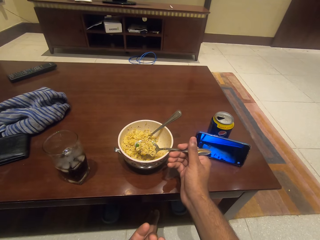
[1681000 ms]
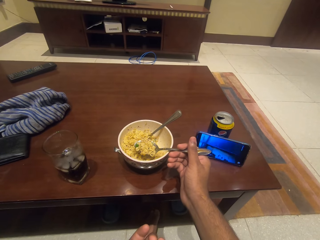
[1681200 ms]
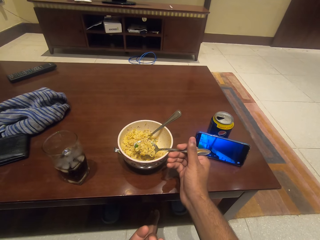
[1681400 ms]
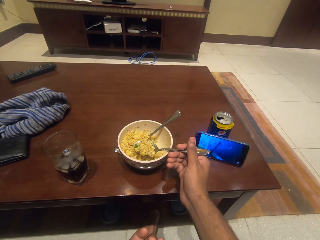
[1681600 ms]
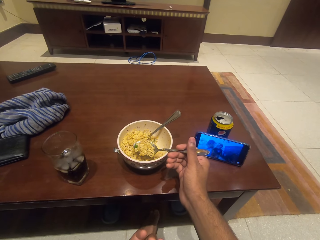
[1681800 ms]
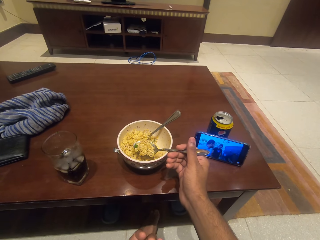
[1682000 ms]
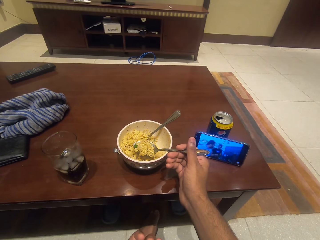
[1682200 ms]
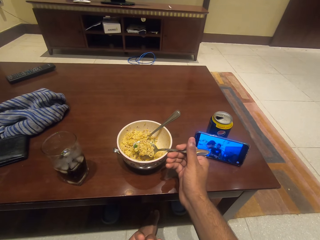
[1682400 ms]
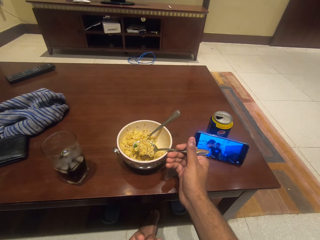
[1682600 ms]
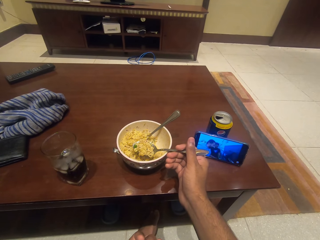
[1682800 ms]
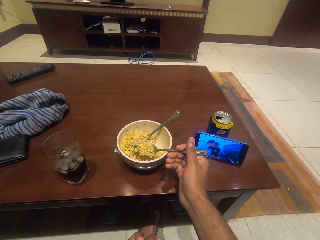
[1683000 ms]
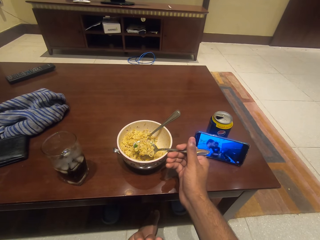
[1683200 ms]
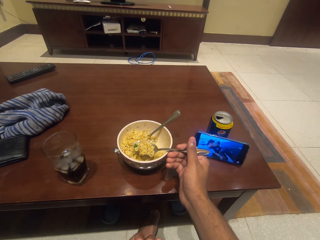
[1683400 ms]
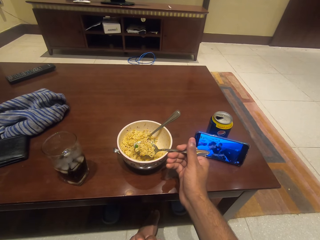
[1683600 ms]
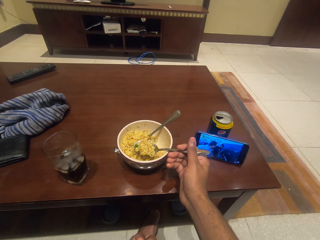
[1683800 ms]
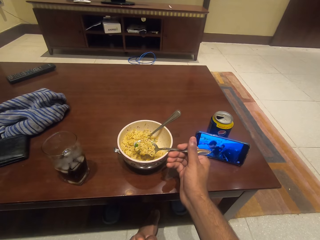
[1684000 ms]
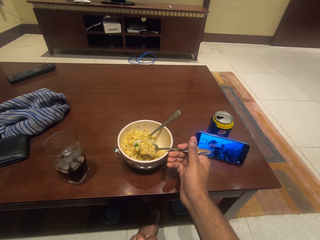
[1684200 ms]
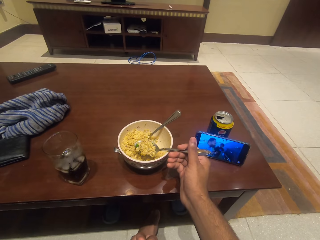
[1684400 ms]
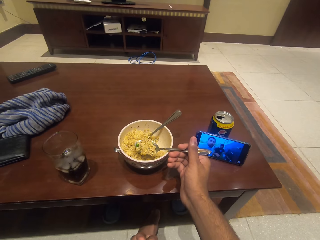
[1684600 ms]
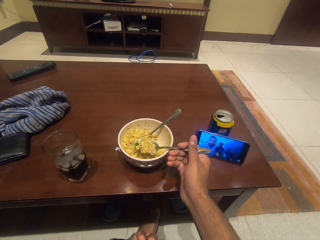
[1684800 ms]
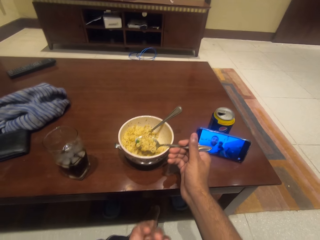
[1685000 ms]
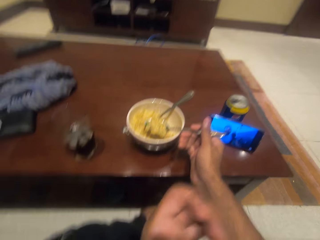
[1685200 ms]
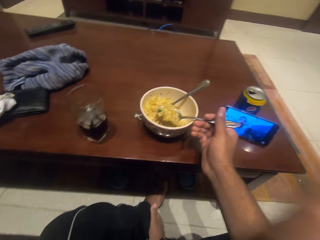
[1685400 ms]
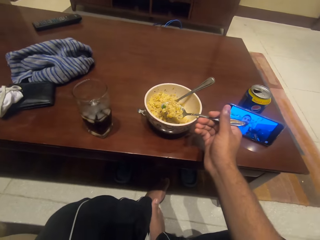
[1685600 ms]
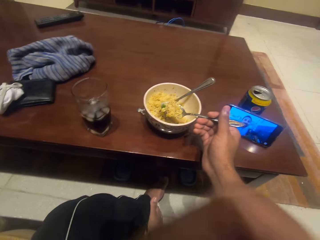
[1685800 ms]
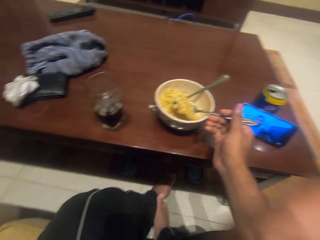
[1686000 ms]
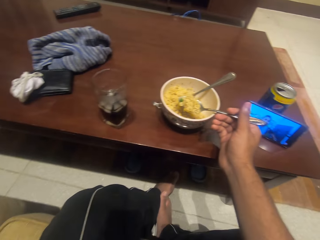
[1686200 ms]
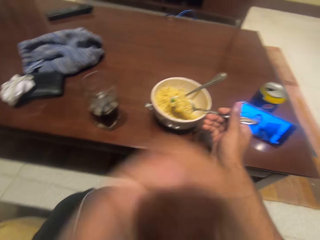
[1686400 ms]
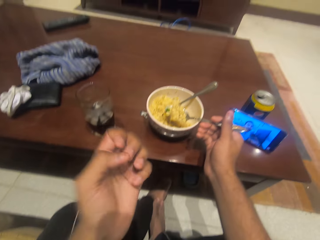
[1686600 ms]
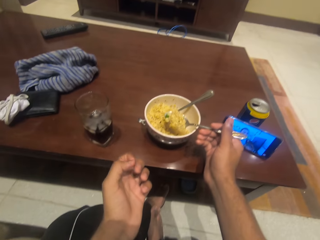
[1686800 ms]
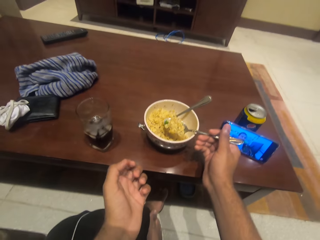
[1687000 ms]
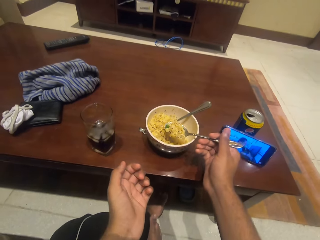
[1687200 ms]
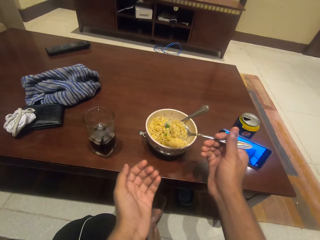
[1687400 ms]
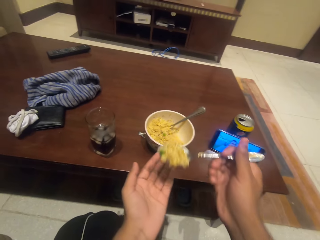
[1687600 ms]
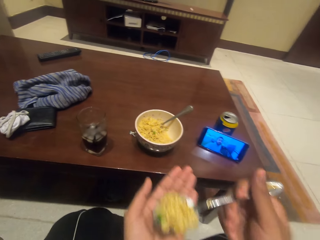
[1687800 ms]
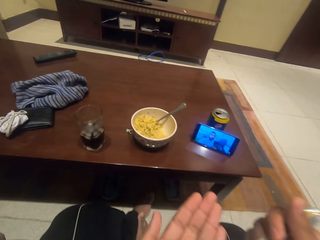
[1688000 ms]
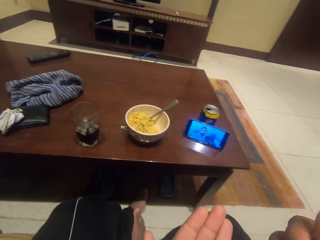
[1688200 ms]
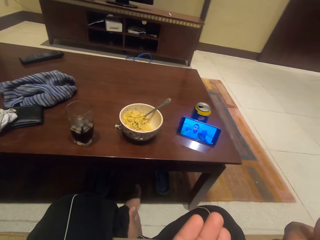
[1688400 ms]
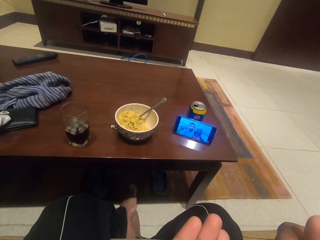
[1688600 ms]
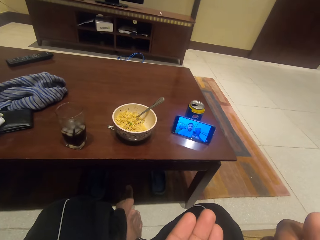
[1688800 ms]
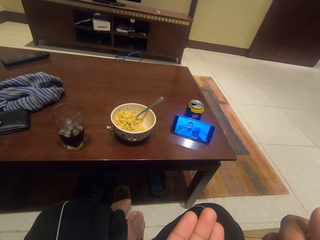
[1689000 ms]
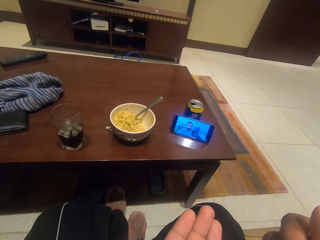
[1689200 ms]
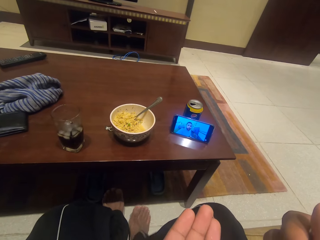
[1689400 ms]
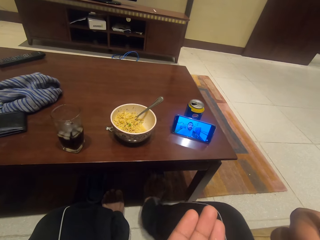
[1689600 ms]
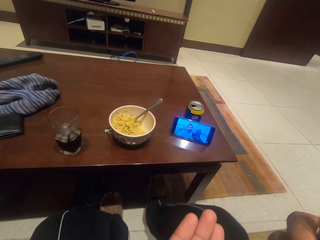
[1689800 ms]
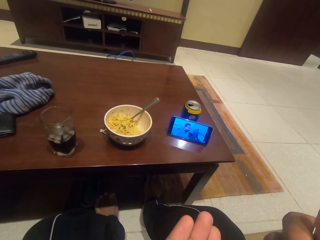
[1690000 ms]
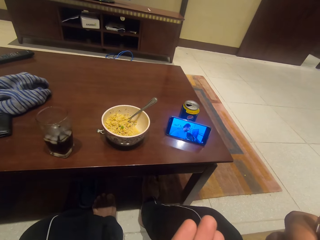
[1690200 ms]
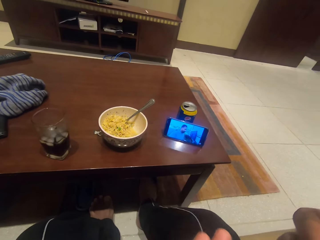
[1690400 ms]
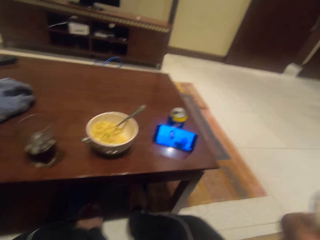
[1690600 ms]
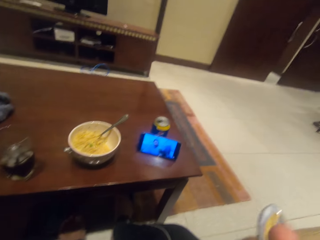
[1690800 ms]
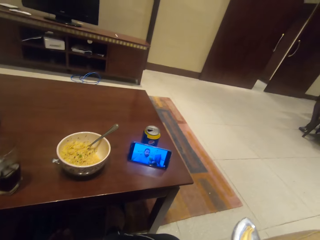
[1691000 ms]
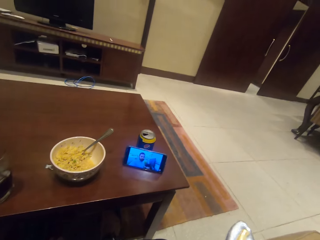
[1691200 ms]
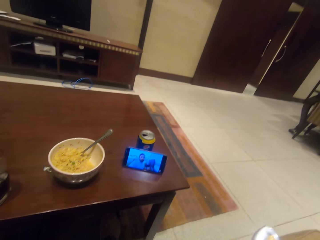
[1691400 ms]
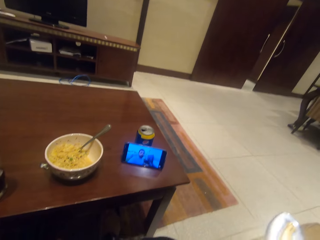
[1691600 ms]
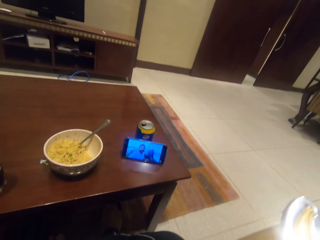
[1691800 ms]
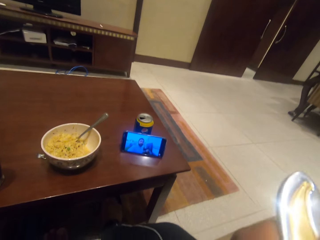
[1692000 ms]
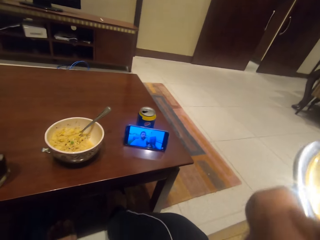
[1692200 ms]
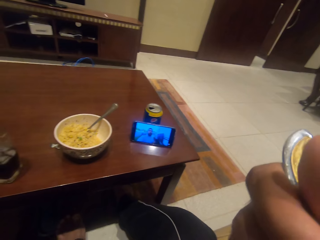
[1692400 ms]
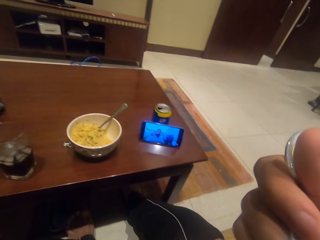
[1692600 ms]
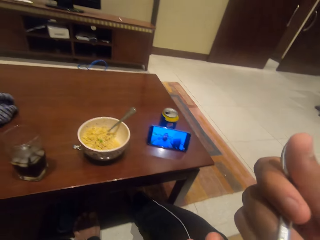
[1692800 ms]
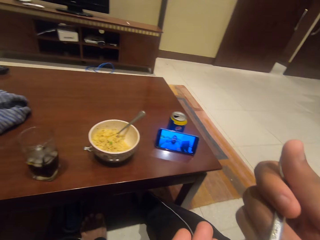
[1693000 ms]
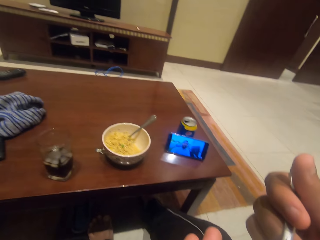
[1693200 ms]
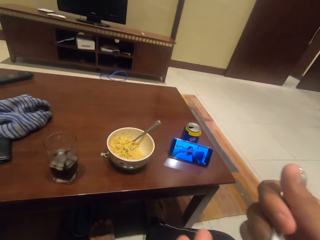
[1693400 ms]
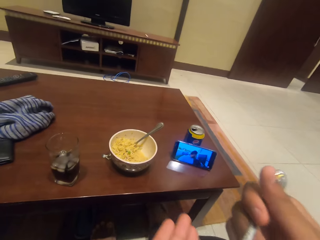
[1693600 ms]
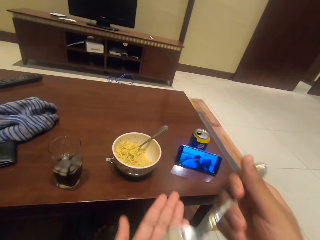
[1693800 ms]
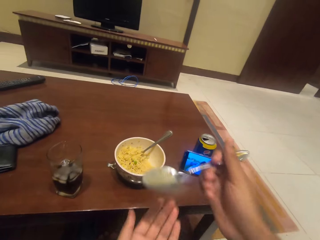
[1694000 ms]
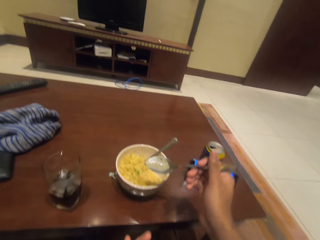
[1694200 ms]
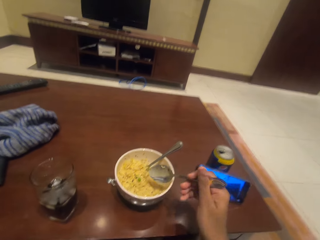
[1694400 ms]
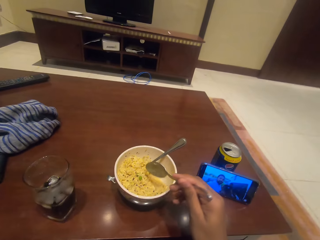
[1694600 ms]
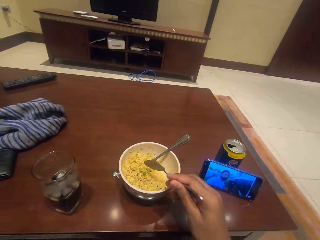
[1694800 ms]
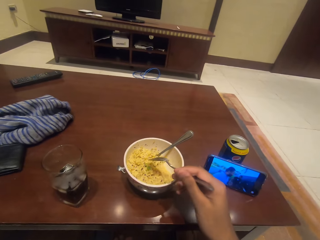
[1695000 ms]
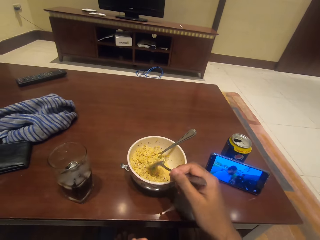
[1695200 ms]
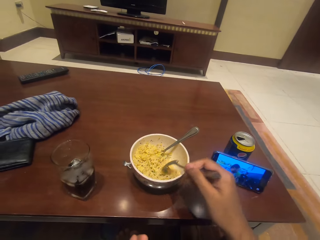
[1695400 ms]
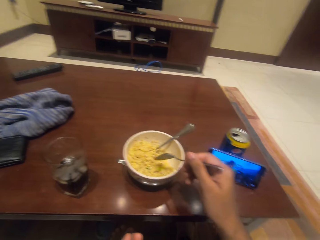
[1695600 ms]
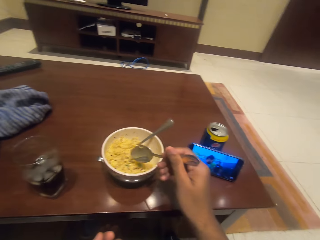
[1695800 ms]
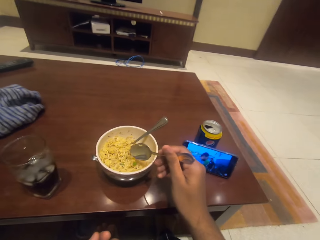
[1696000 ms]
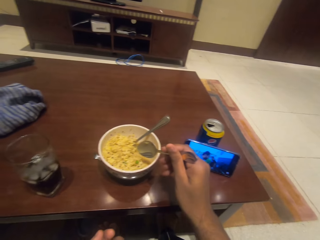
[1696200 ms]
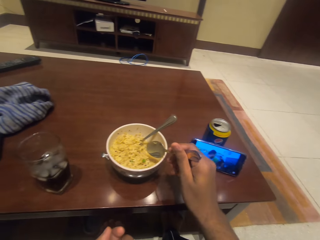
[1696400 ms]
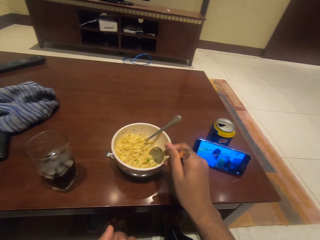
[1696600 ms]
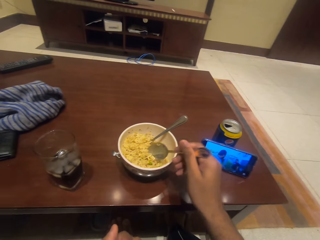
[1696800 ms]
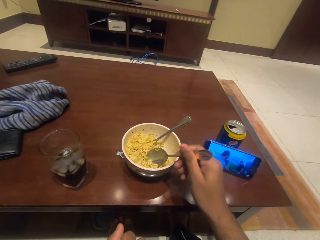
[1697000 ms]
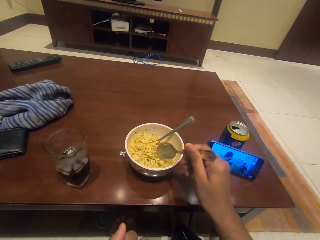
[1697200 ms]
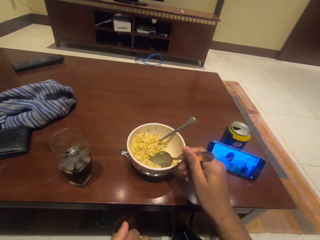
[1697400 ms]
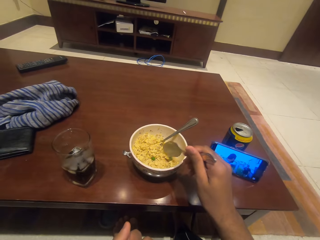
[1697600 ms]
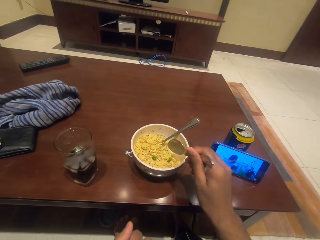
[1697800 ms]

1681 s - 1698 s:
The camera wearer moves his hands. He eats the noodles. He watches a movie on the phone.

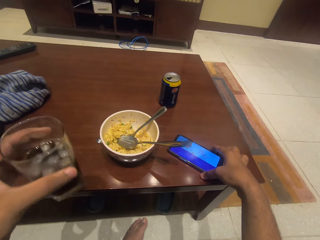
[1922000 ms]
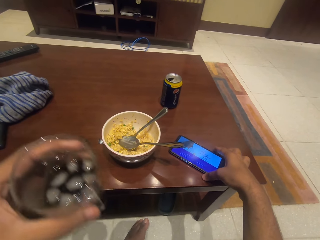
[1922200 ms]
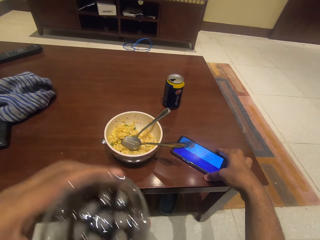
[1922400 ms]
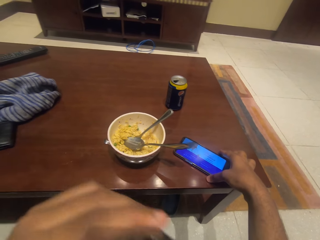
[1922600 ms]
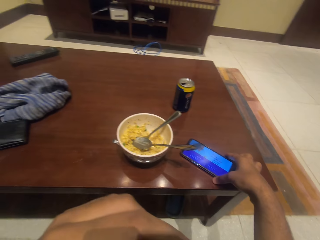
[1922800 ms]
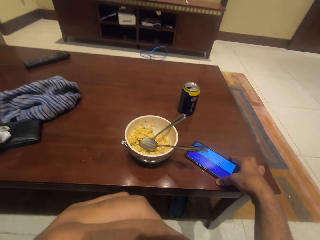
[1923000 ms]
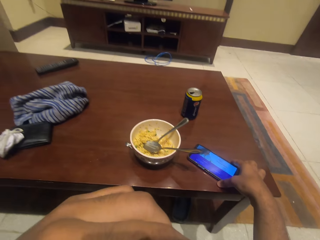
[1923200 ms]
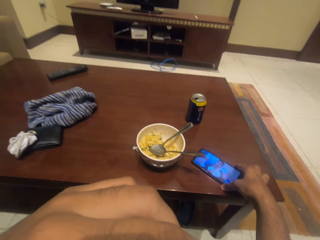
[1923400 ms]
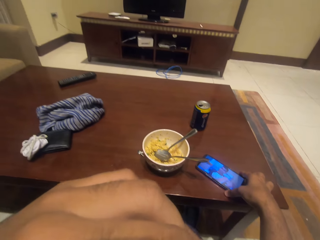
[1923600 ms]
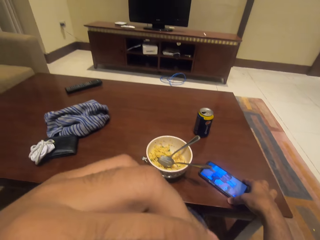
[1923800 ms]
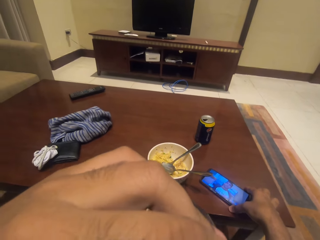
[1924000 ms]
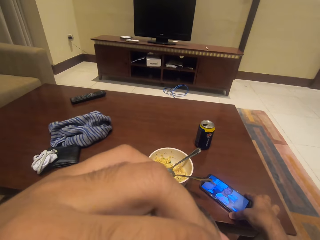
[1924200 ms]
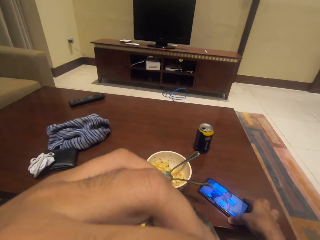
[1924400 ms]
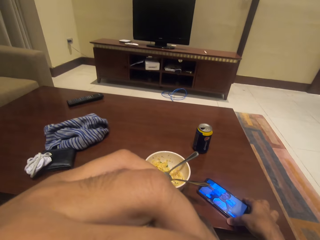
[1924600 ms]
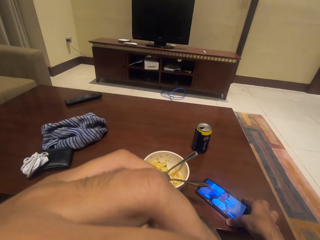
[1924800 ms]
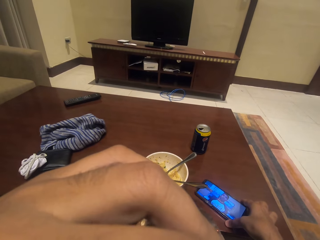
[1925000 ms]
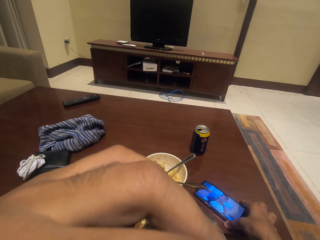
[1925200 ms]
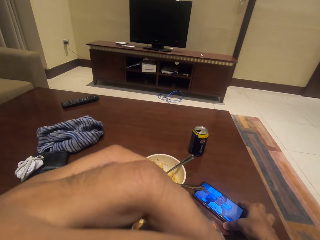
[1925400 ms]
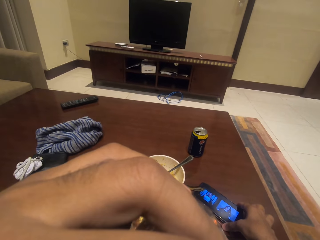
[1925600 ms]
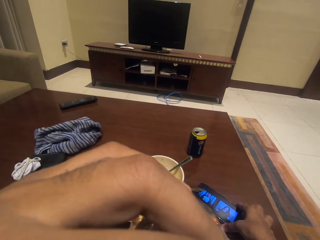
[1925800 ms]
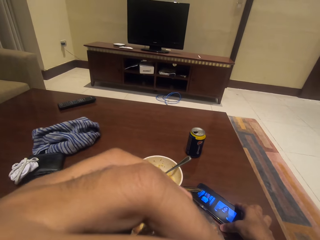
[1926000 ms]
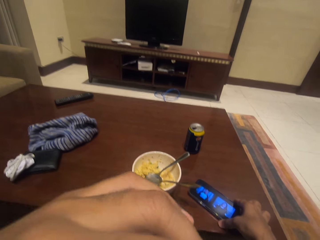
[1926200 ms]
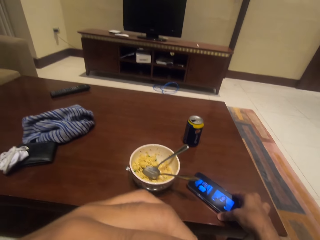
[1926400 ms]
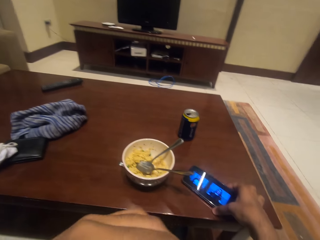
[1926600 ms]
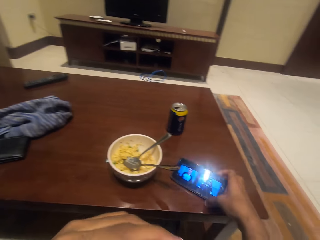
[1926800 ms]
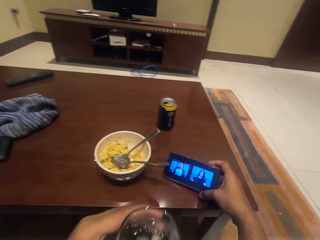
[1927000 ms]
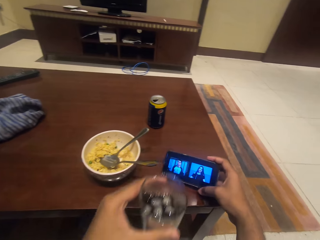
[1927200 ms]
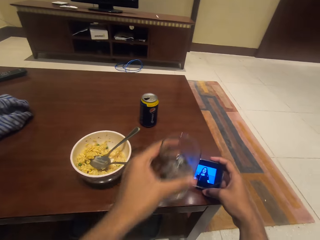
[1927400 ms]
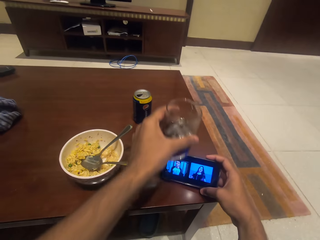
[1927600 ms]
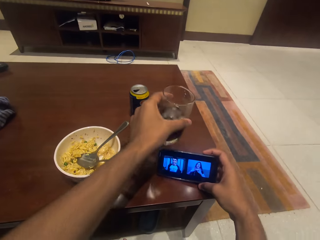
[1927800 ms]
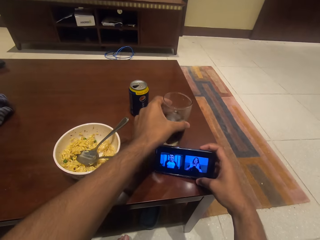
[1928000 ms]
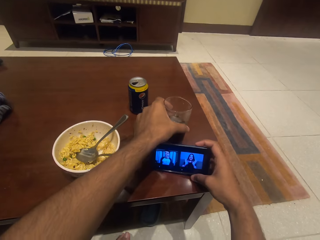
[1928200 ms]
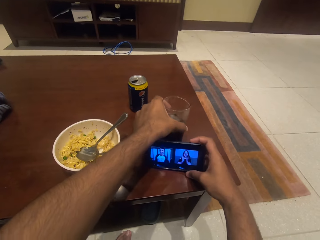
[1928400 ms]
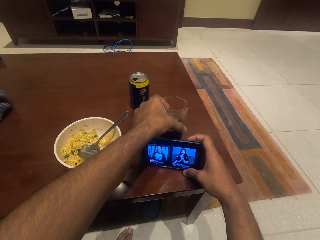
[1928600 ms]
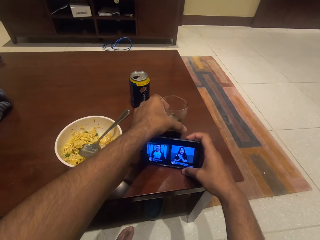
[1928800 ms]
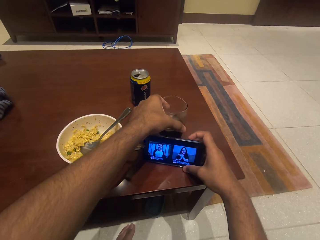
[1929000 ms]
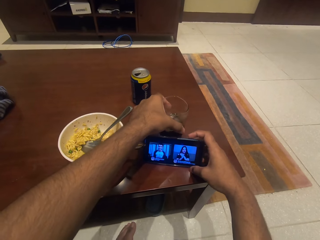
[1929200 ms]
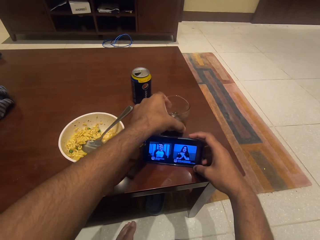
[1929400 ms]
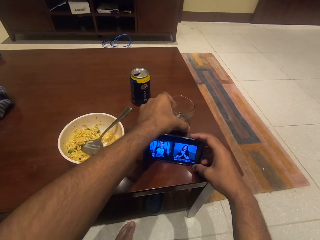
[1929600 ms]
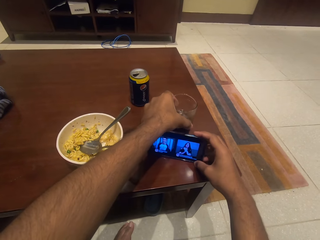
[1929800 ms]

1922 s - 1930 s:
The camera wearer takes the glass from the table. They drink the soda from the glass. They place the glass behind the phone.
